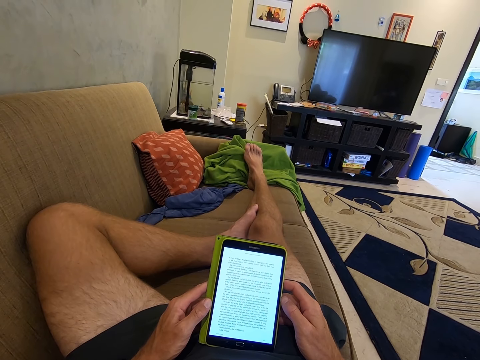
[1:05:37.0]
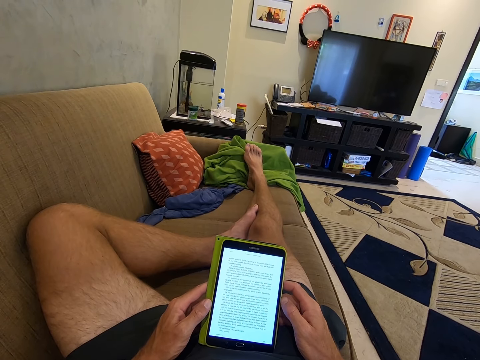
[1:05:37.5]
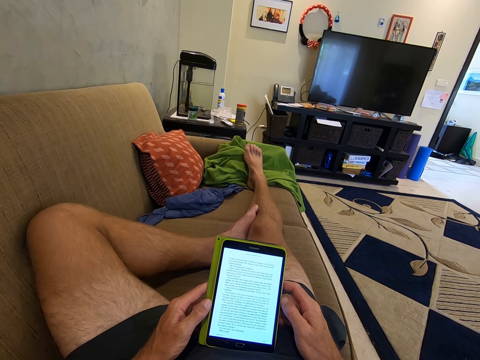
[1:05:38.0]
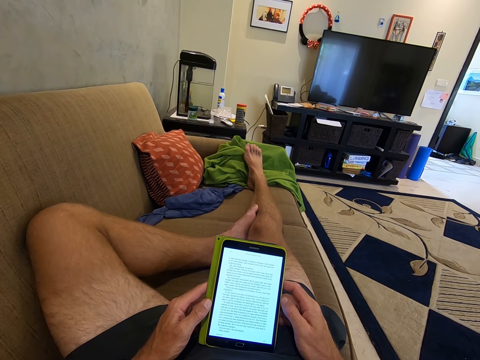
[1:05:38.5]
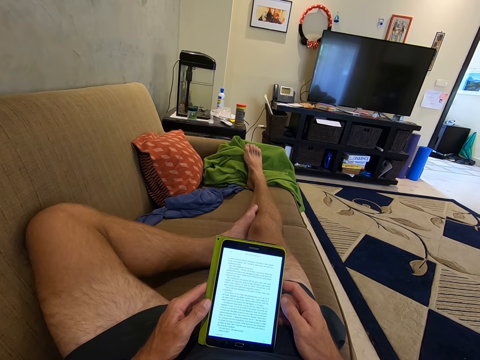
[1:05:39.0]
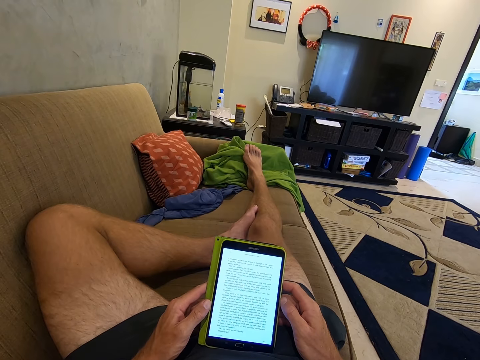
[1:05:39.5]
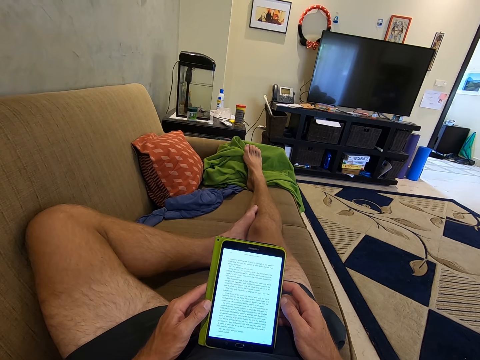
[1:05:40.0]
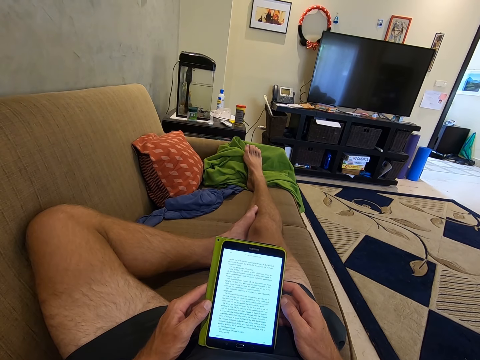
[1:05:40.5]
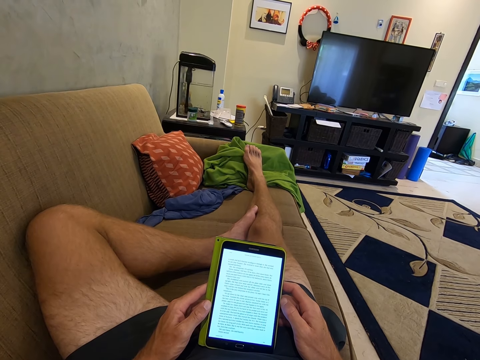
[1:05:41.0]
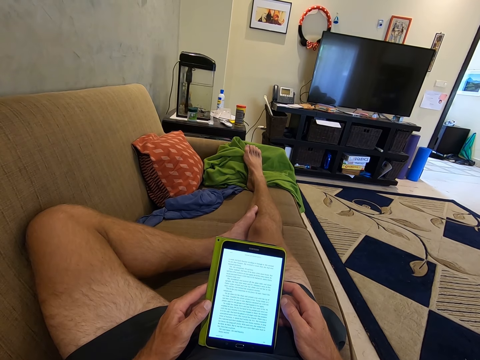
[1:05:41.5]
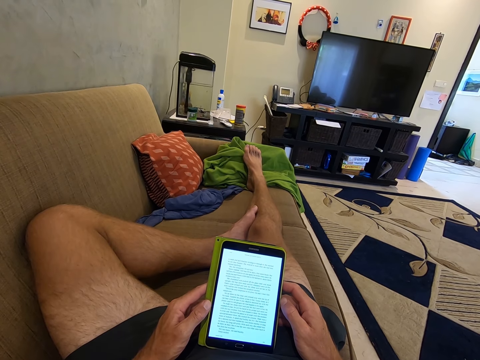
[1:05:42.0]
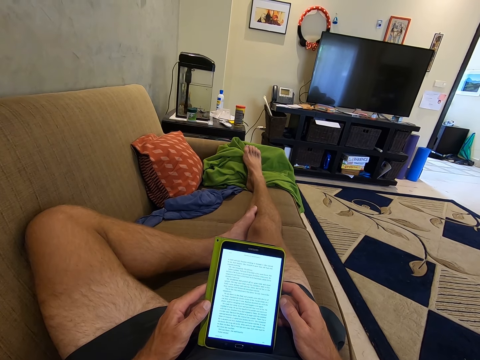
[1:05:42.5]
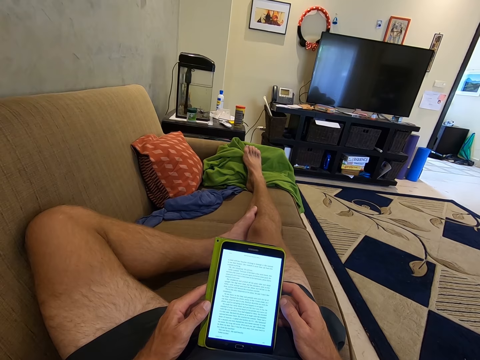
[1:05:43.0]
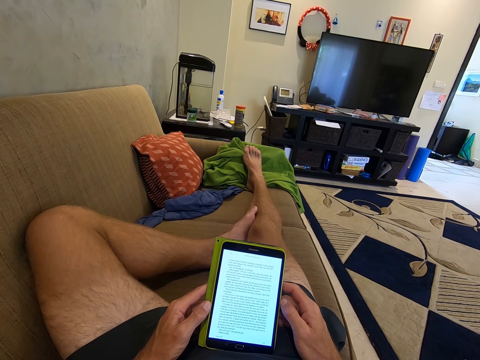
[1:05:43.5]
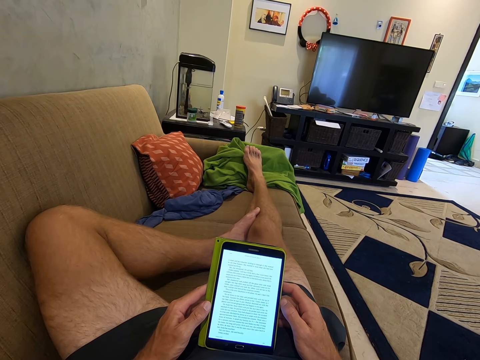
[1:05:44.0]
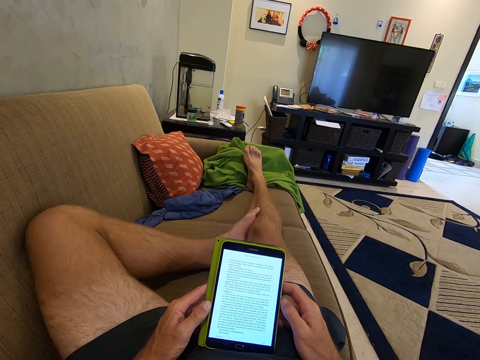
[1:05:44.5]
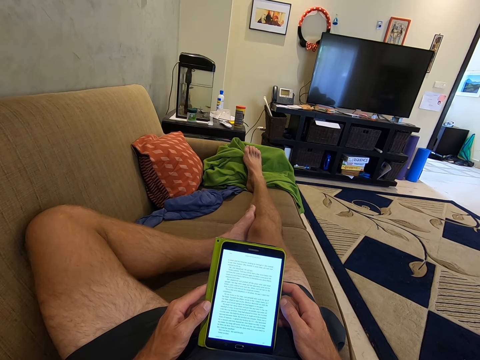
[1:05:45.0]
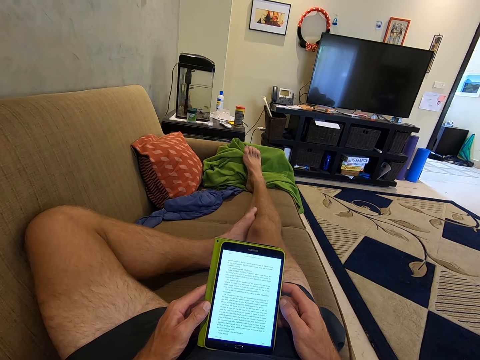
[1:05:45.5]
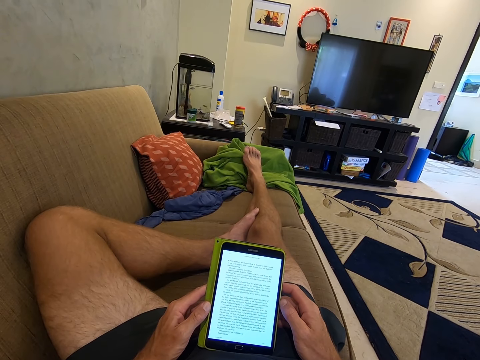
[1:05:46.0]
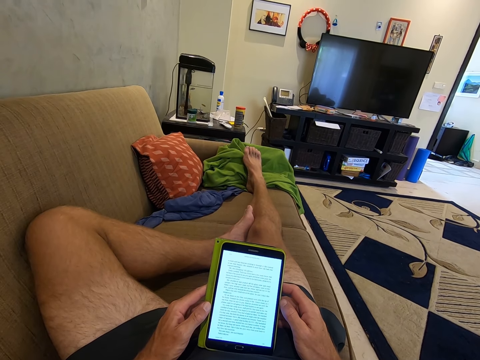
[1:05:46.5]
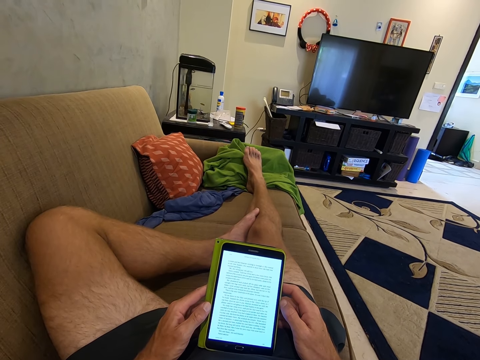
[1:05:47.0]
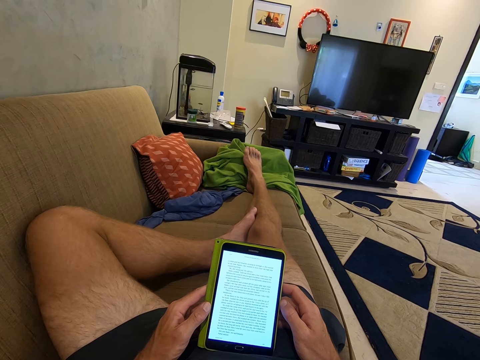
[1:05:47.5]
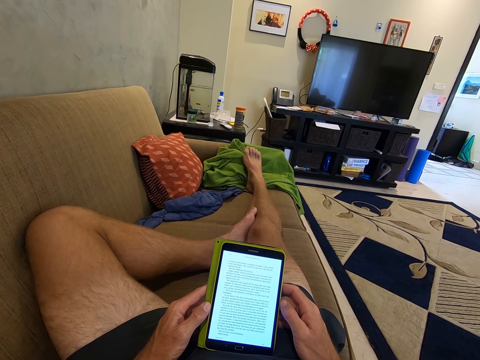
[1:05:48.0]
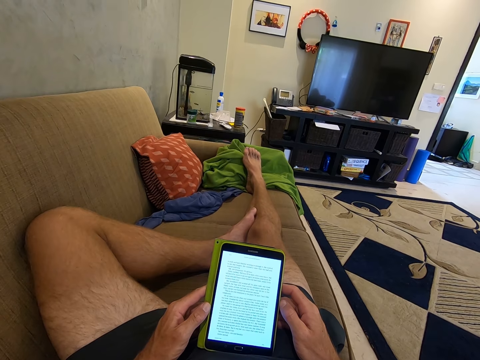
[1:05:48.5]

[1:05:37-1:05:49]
The camera wearer reads something on the phone.

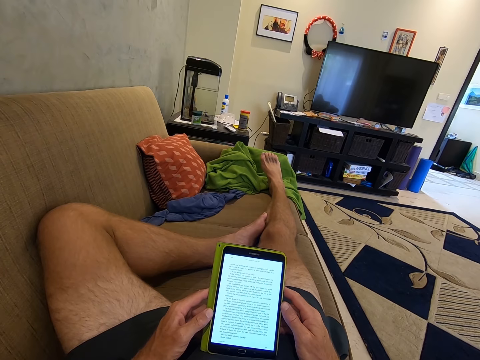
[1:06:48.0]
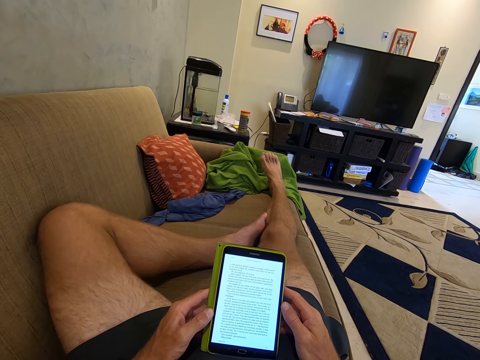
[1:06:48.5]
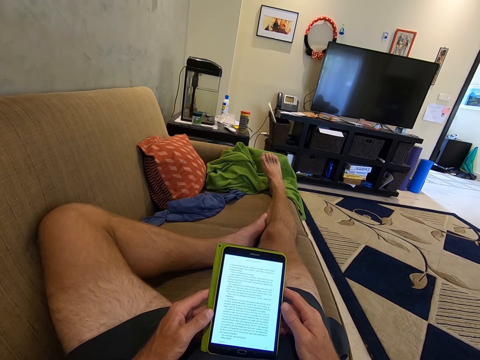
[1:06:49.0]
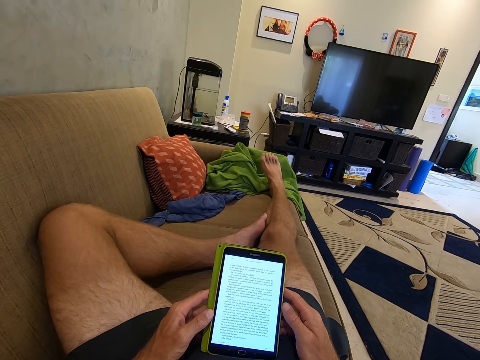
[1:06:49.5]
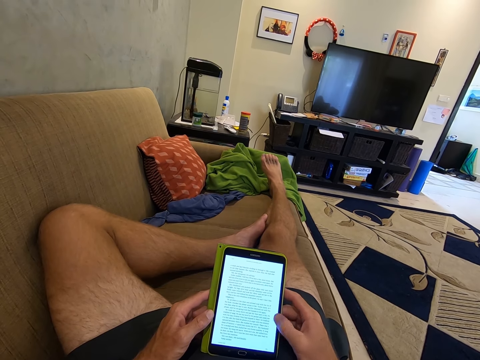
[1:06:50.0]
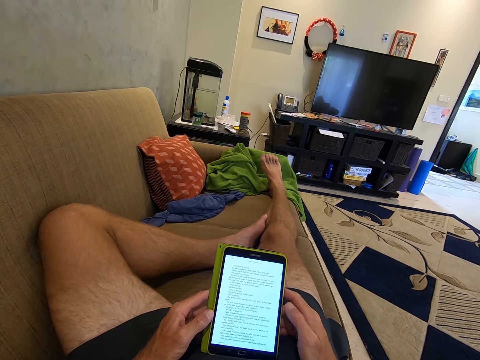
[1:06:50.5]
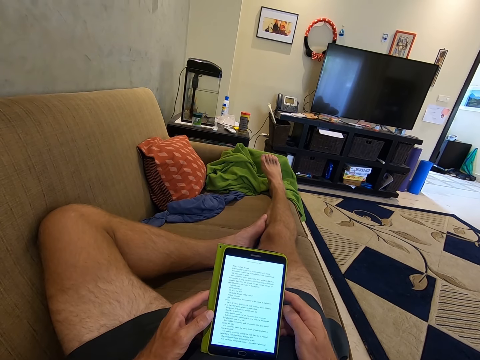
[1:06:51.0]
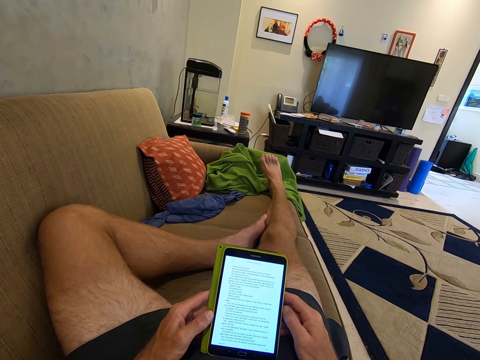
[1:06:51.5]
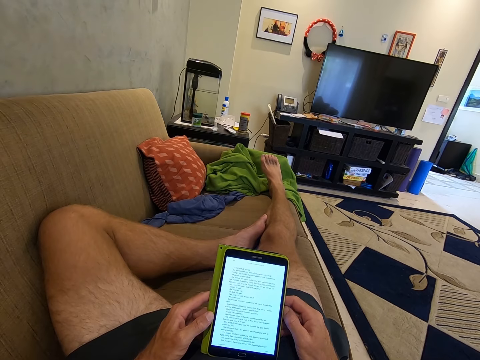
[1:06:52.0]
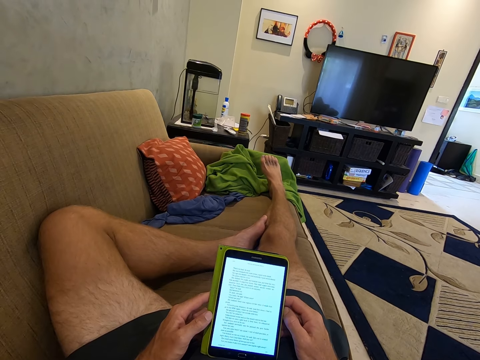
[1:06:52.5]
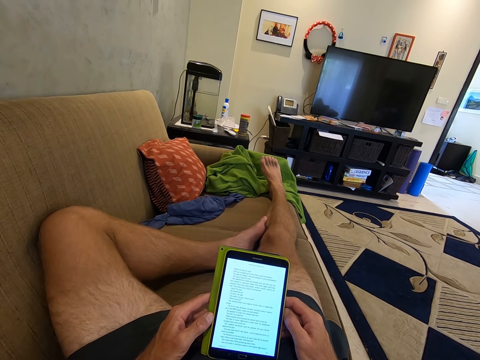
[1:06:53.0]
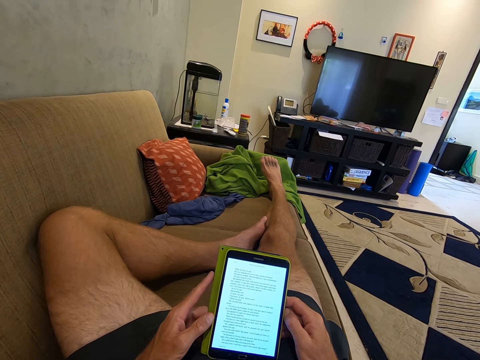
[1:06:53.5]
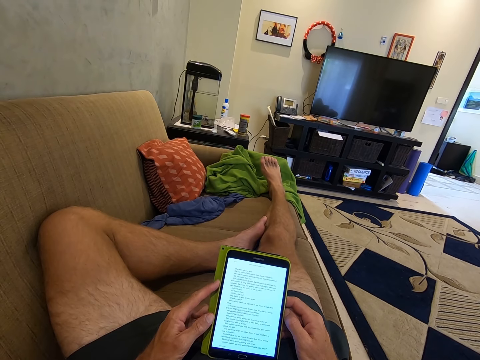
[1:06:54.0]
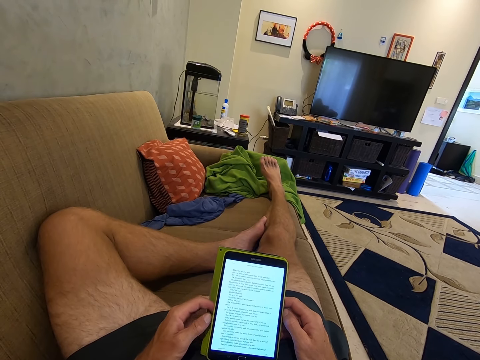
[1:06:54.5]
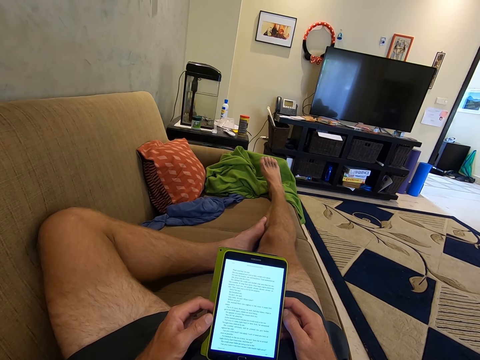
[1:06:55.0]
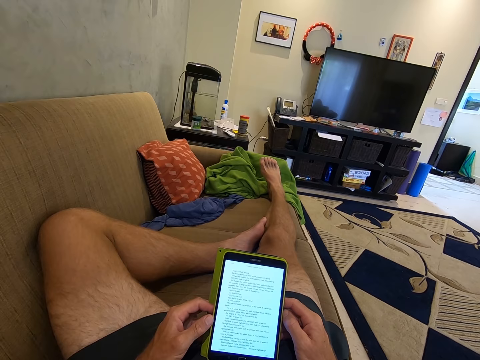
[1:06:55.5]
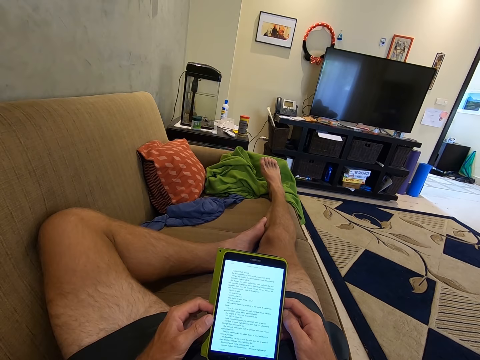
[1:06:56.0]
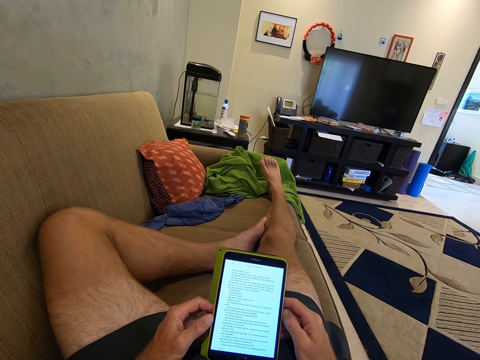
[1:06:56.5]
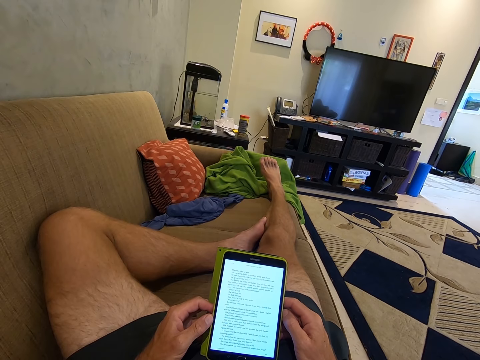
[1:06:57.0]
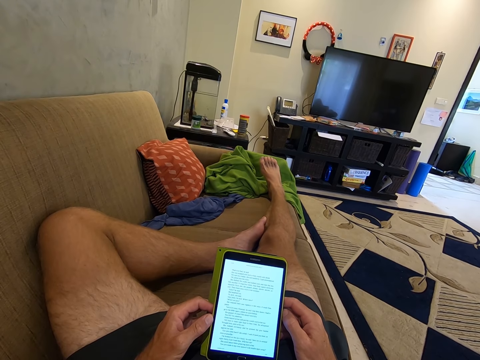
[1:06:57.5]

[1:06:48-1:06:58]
The camera wearer scrolls up on the tablet with the thumb. They read something on the tablet screen.

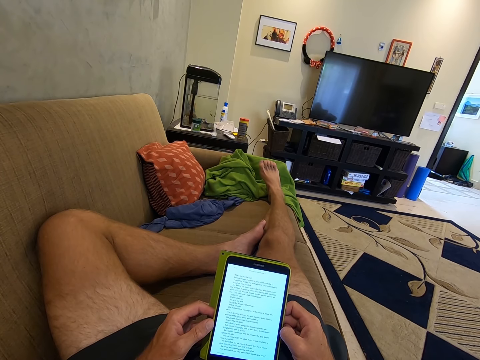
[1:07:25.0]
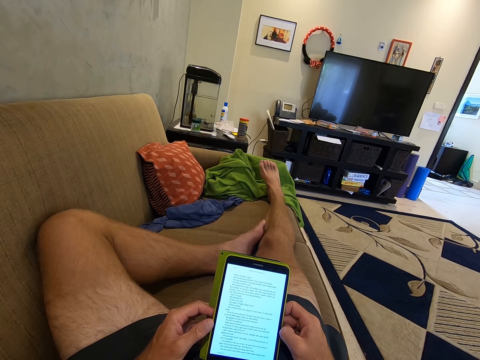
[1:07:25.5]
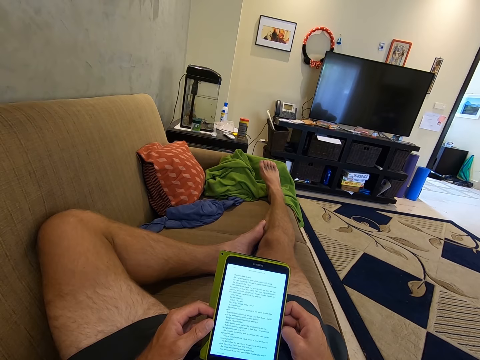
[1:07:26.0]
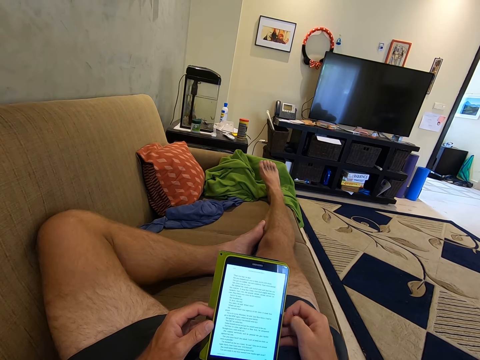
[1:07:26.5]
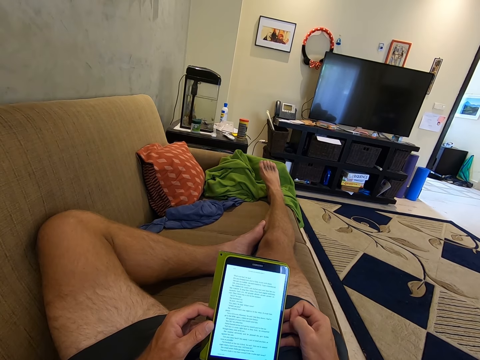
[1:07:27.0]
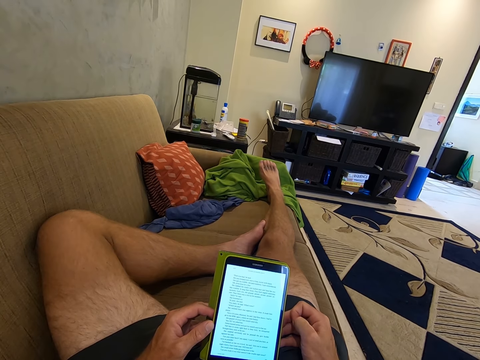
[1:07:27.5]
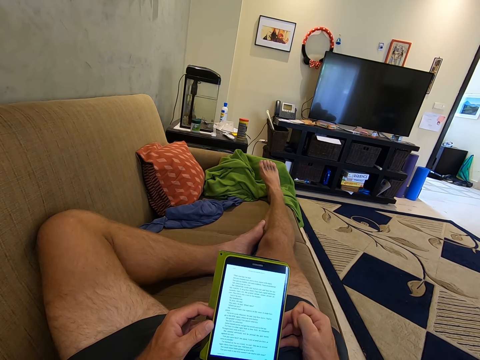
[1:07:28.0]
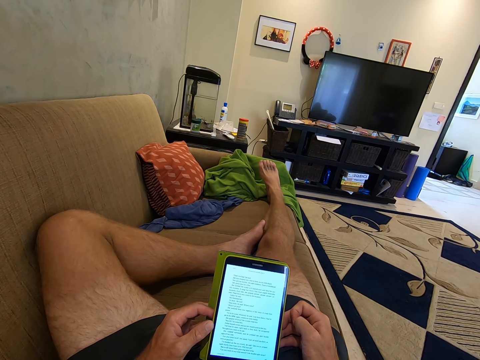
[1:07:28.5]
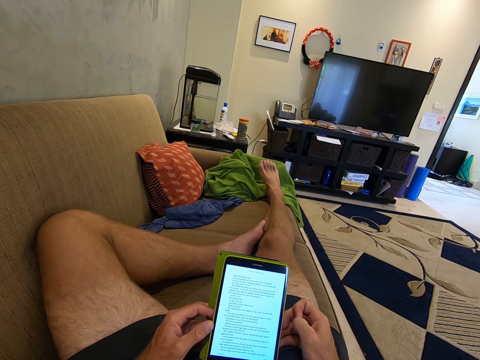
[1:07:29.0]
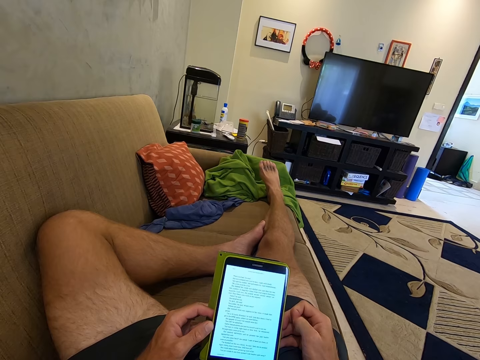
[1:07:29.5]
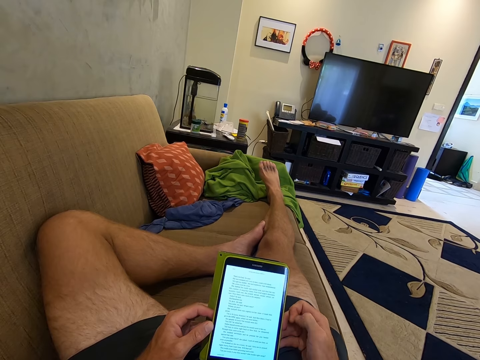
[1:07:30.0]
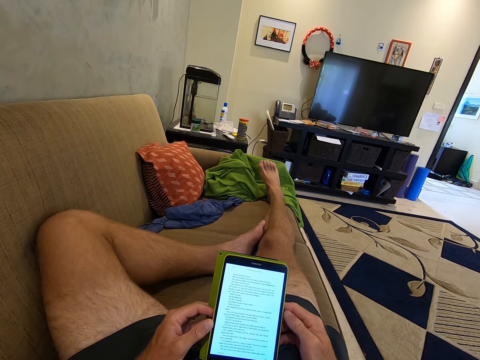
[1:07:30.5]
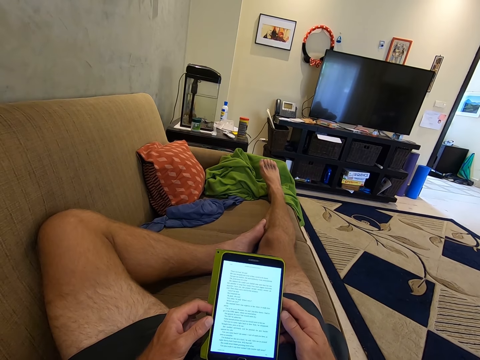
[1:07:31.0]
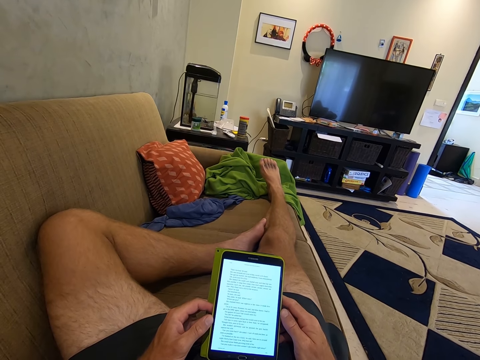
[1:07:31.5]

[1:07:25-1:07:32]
The camera wearer slides his right fingers. He puts his right fingers on the tablet.
